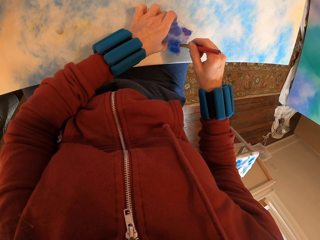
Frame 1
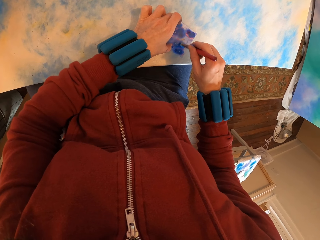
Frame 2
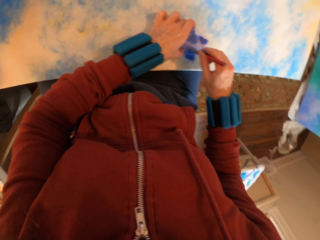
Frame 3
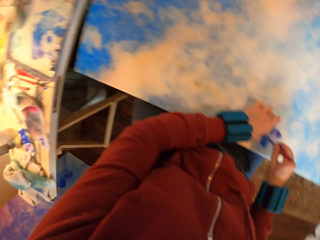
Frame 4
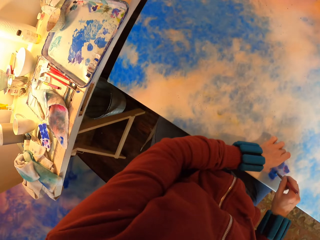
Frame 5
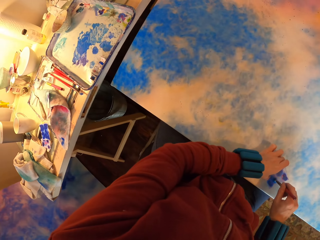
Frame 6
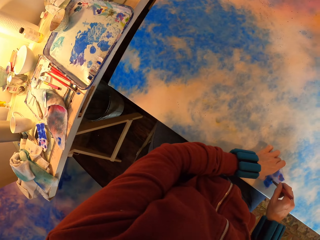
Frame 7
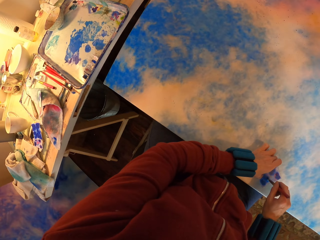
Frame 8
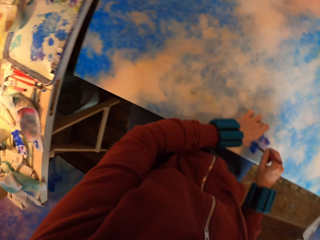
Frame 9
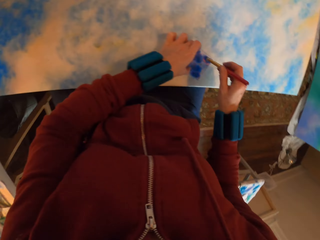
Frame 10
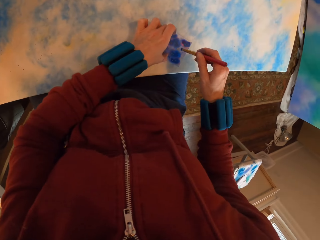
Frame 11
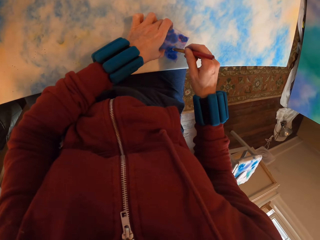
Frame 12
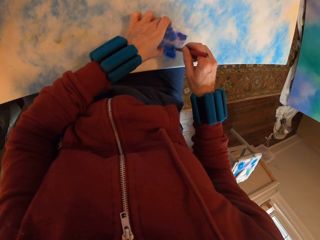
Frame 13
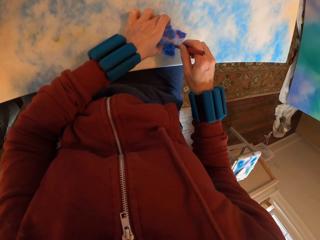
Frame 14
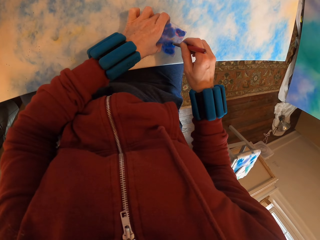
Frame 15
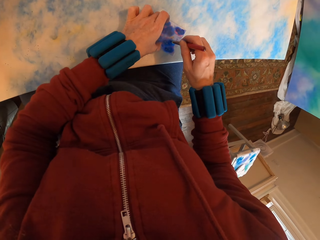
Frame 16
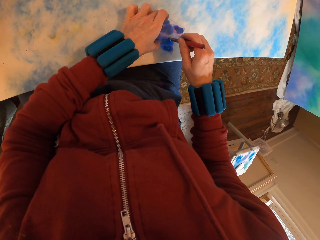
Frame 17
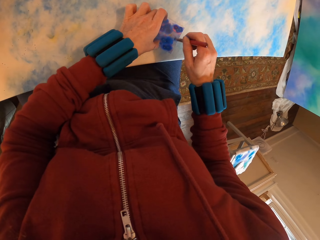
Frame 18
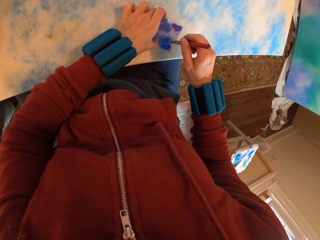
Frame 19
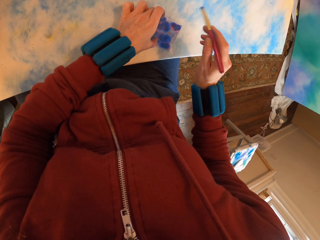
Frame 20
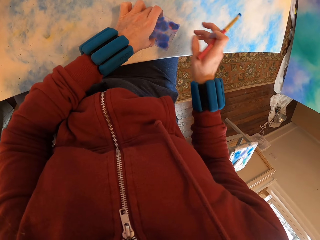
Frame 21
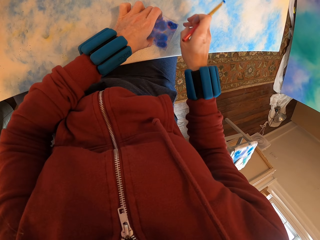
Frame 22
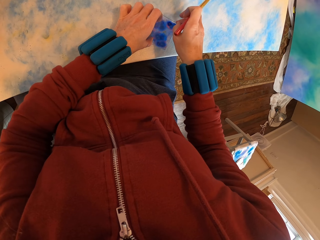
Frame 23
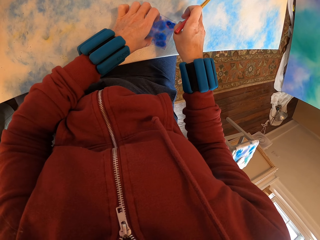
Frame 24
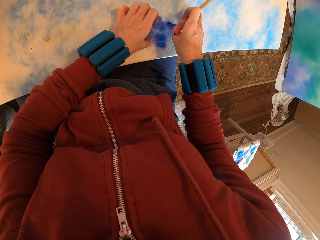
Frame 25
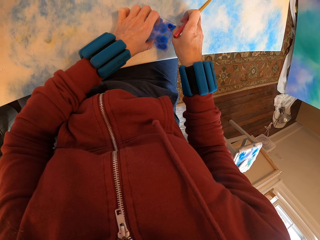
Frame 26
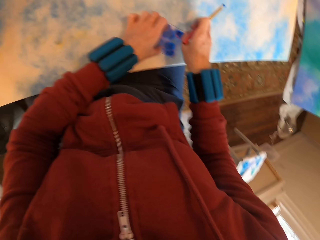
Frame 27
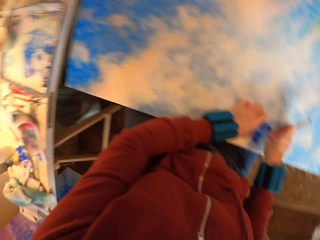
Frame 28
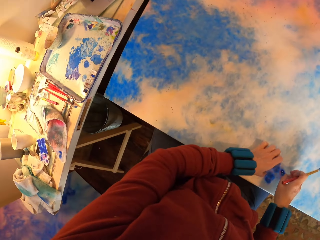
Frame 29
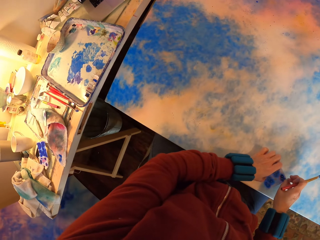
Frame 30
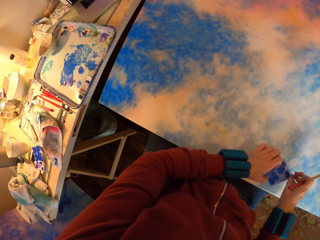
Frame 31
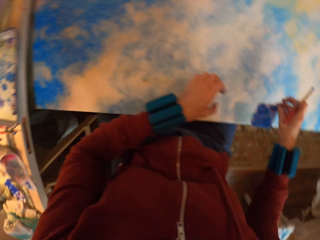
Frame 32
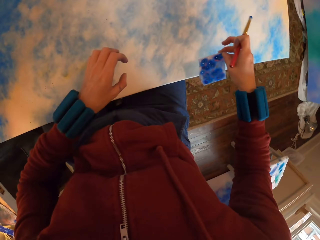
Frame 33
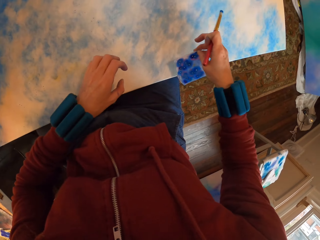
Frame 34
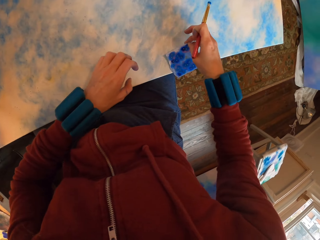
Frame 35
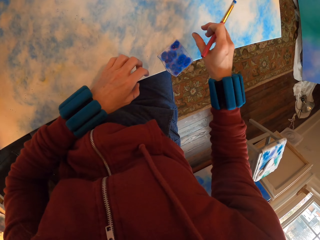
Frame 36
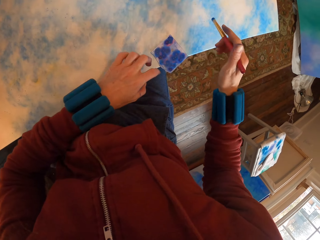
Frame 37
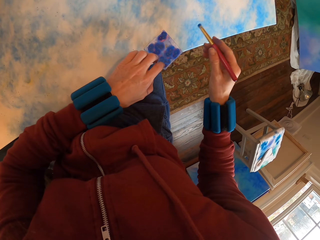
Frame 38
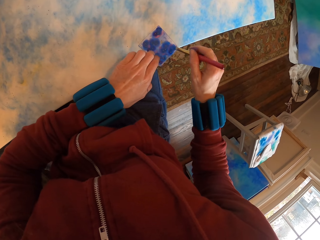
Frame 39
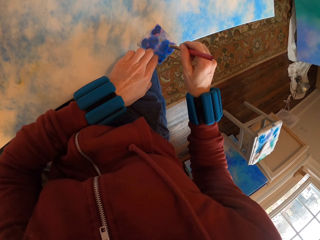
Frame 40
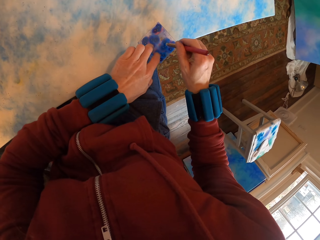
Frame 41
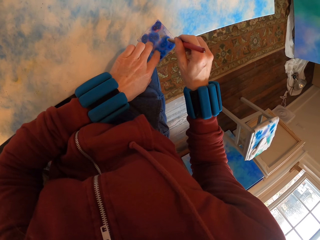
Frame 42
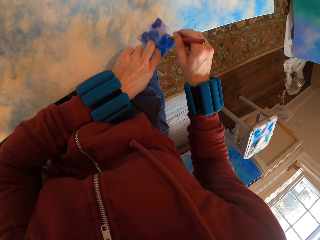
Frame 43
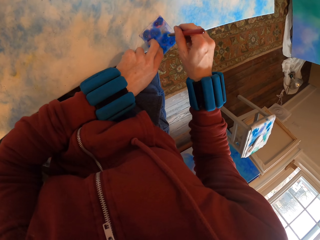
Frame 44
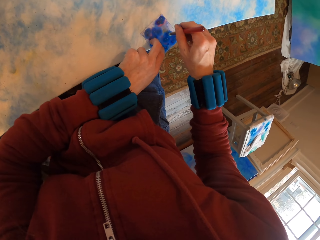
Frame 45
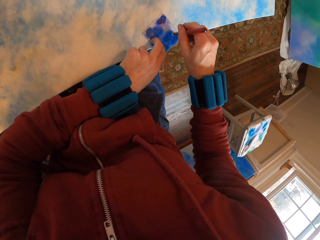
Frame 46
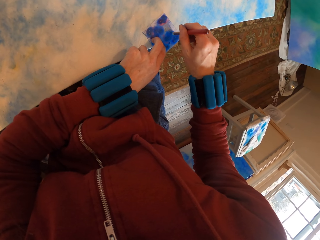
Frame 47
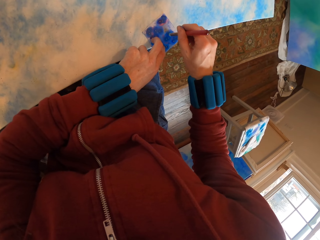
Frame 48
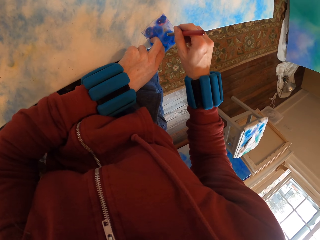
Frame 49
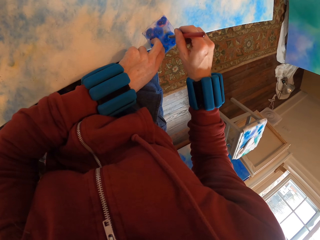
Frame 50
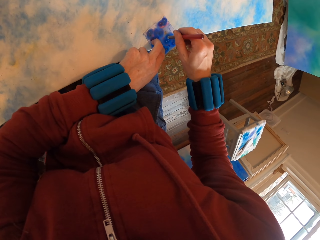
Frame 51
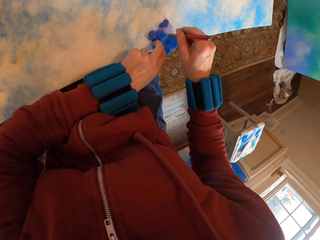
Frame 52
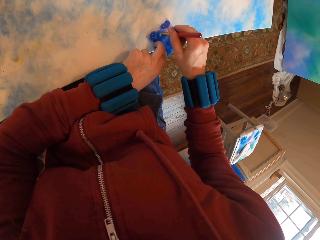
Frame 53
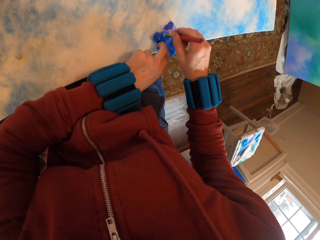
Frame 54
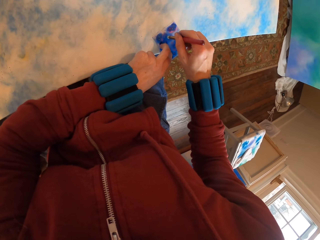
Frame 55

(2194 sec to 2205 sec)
The camera wearer lifts the paper. They place the paper on the canvas. They paint the canvas.

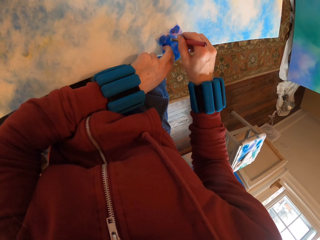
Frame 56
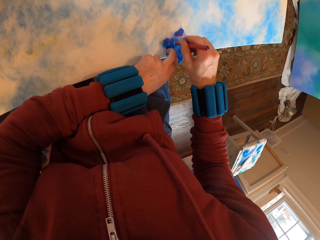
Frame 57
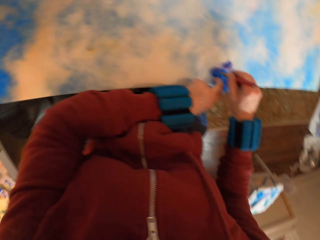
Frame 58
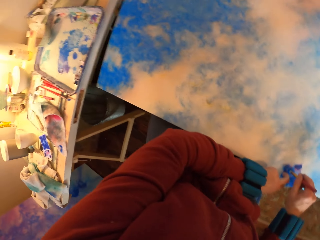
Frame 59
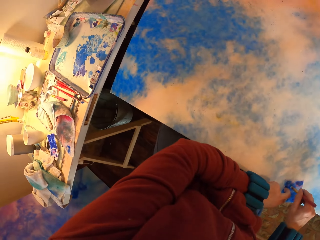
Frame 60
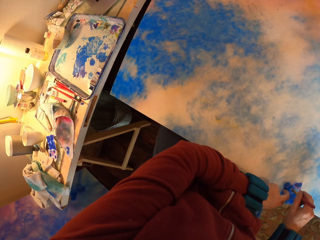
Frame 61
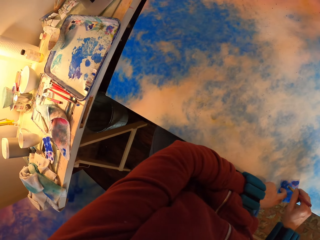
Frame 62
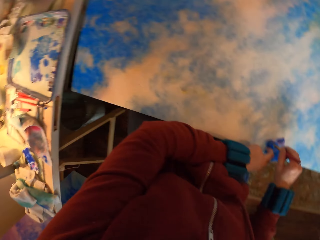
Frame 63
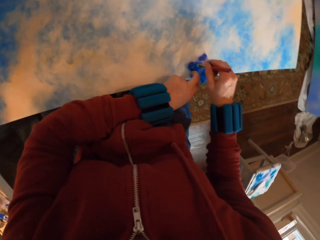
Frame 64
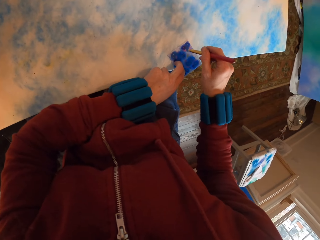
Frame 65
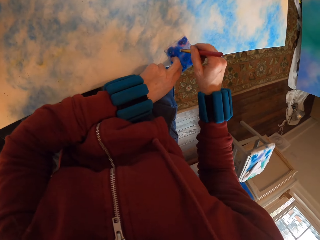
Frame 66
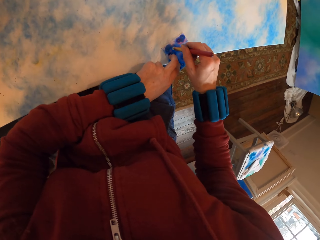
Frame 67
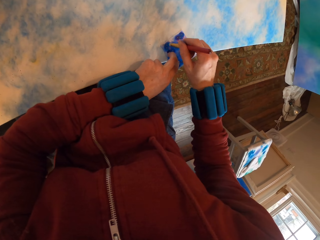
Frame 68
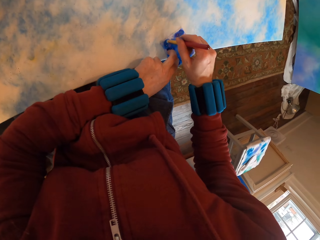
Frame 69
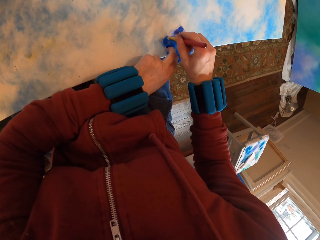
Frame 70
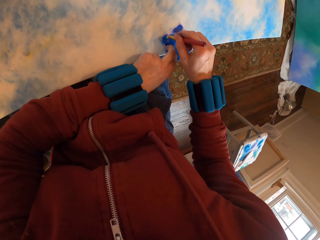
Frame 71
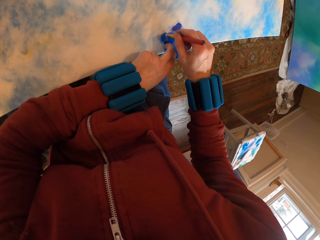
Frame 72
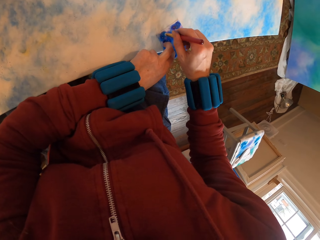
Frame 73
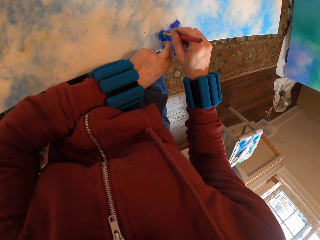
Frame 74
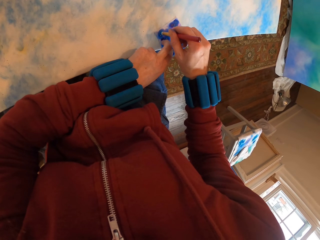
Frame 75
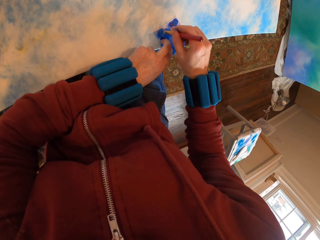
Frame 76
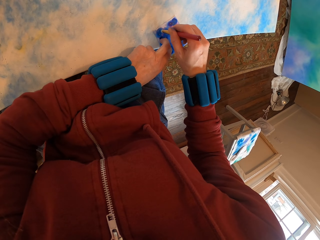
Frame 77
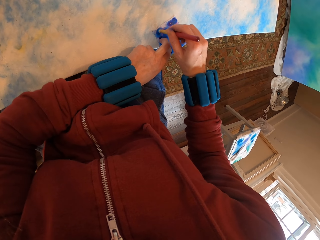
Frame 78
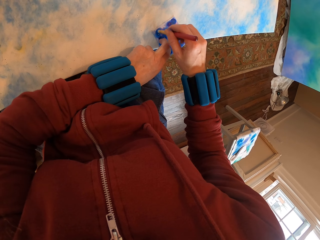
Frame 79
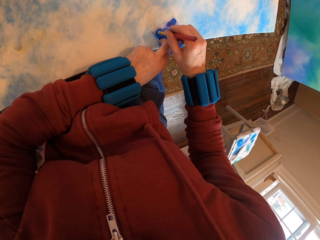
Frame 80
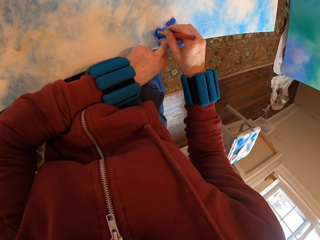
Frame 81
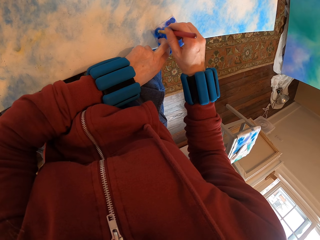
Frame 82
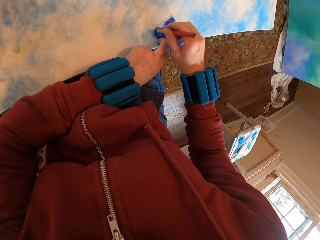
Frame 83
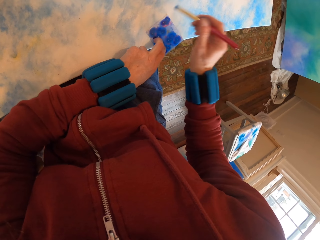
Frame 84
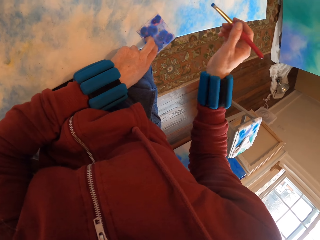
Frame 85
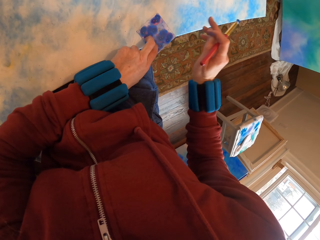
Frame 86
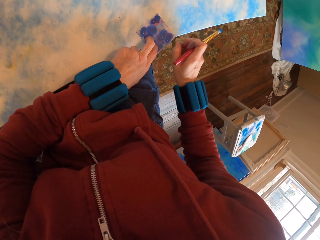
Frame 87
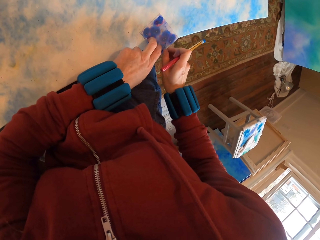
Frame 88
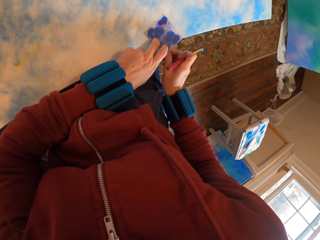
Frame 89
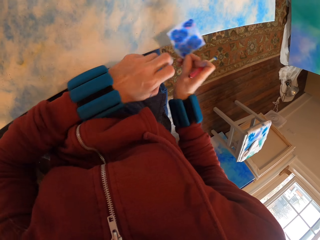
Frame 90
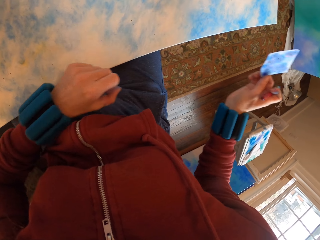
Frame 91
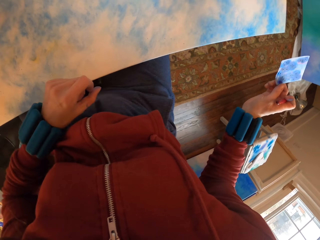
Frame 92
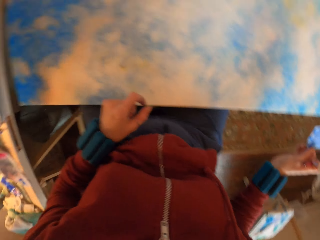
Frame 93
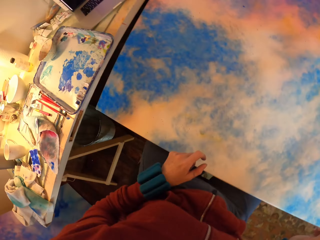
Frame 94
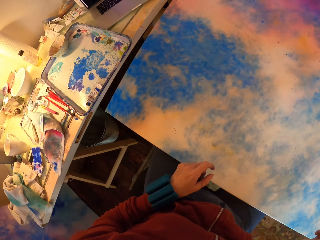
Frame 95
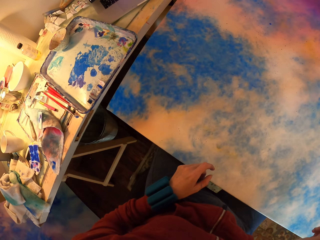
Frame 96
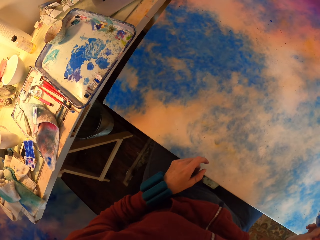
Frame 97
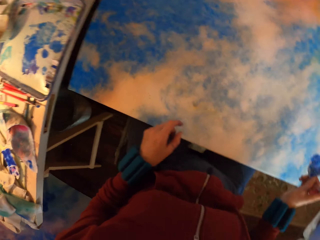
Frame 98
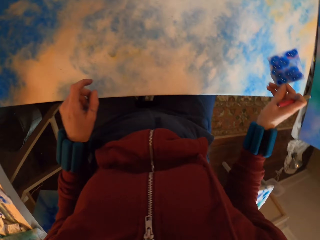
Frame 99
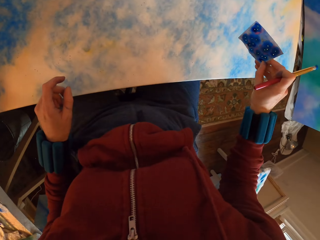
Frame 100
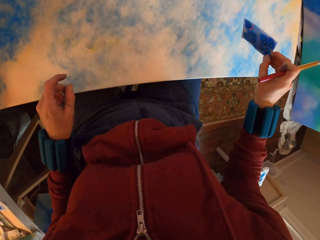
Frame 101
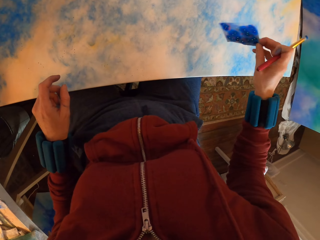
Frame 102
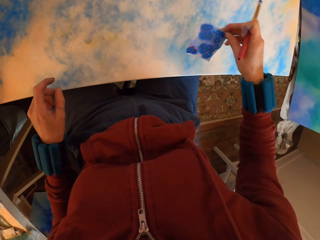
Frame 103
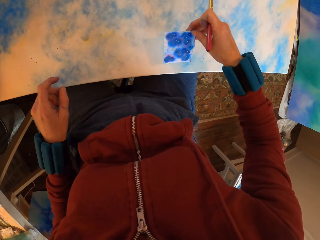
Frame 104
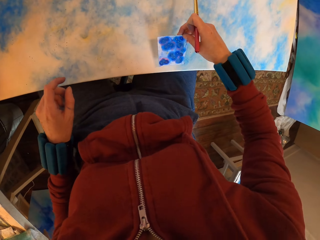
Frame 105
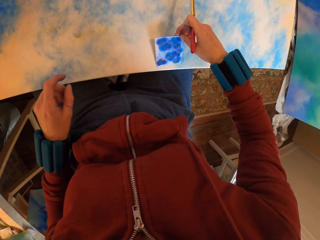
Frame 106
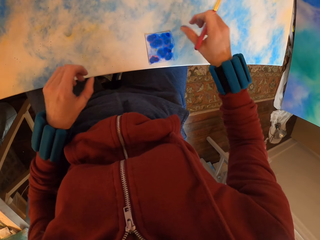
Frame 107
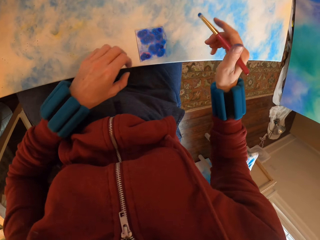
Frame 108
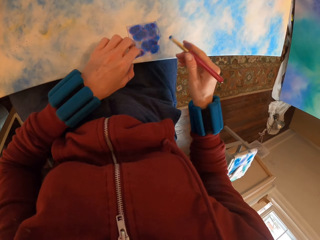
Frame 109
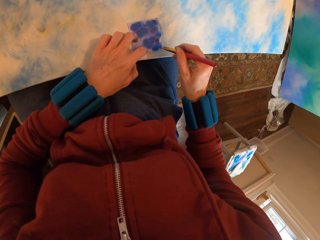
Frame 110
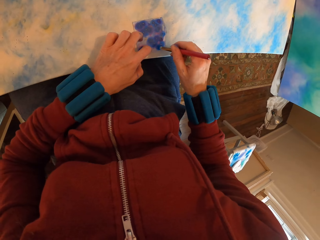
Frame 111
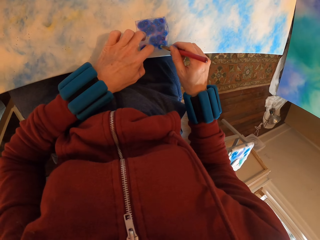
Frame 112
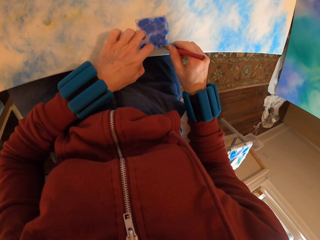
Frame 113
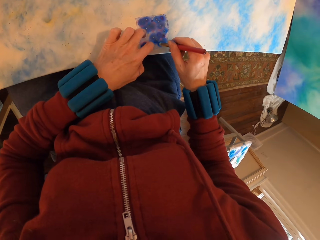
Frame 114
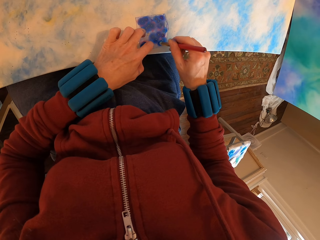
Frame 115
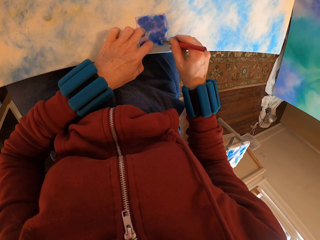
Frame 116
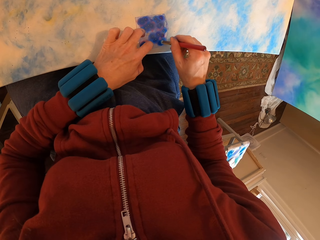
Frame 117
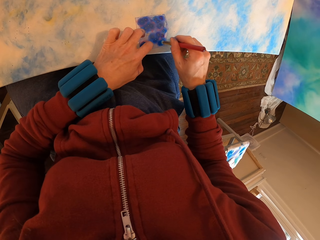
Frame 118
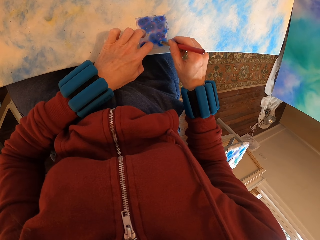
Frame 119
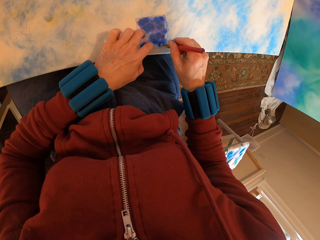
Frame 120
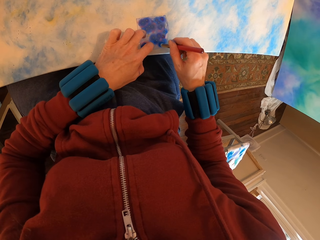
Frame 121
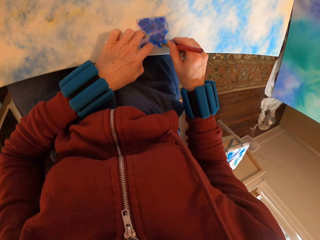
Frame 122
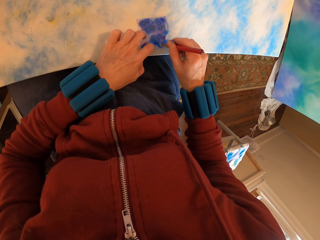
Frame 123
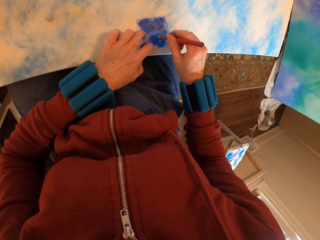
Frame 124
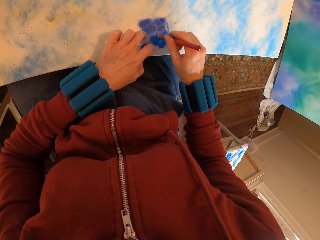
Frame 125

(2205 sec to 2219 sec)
The camera wearer looks around. They paint the canvas. They lift the paper. They look around. They place the paper on the canvas. They apply paint with a brush on the painting.
